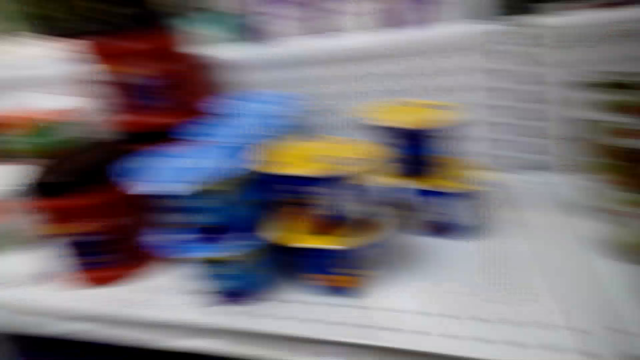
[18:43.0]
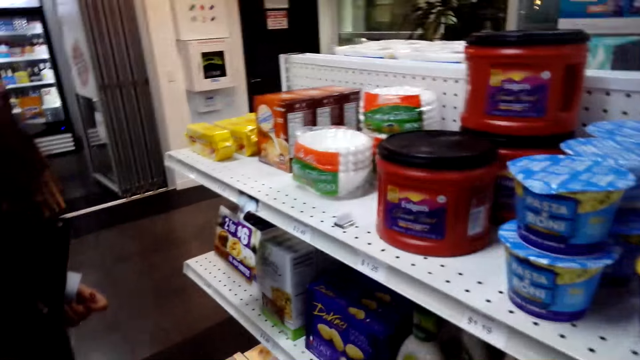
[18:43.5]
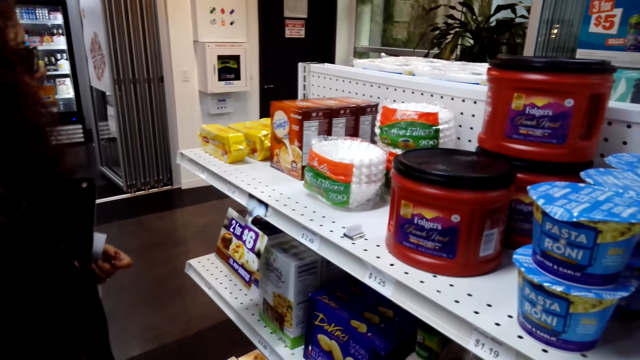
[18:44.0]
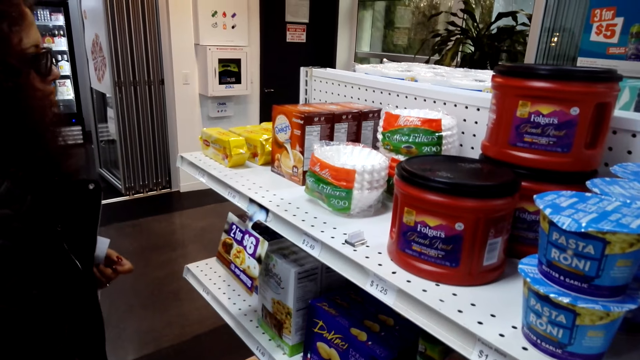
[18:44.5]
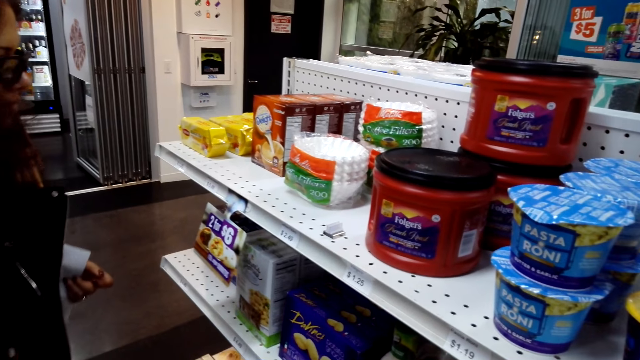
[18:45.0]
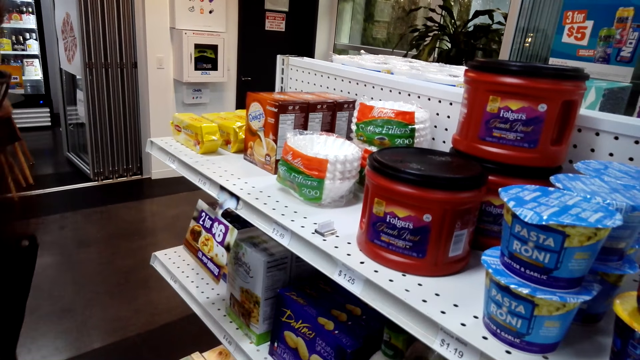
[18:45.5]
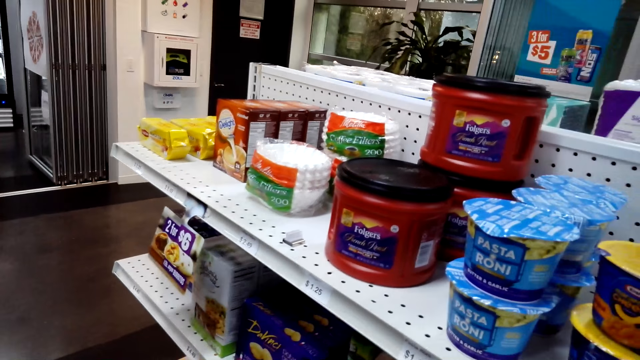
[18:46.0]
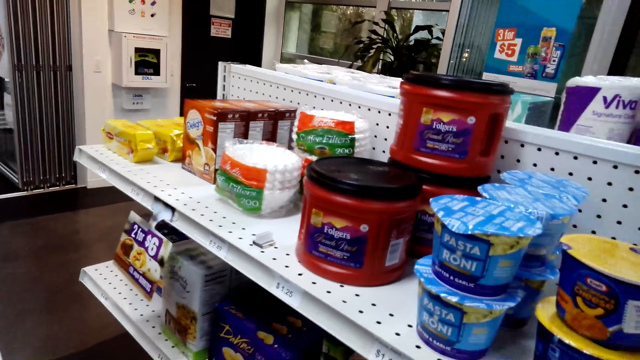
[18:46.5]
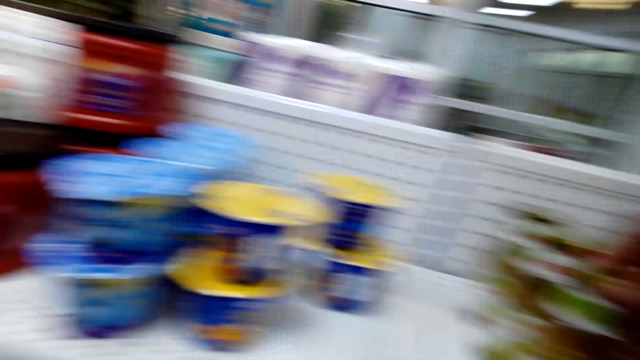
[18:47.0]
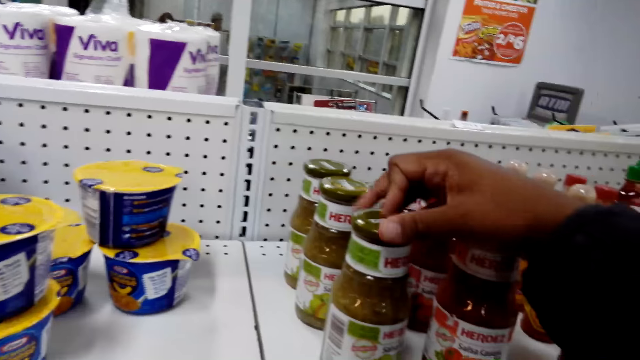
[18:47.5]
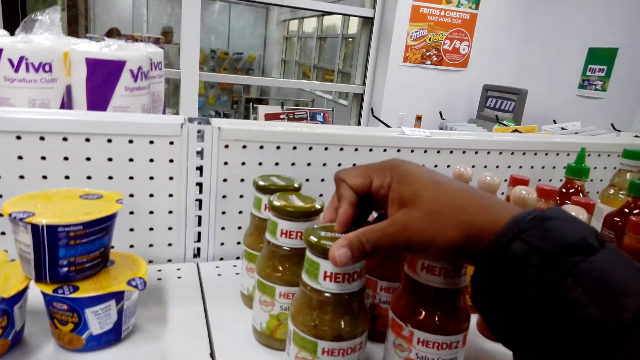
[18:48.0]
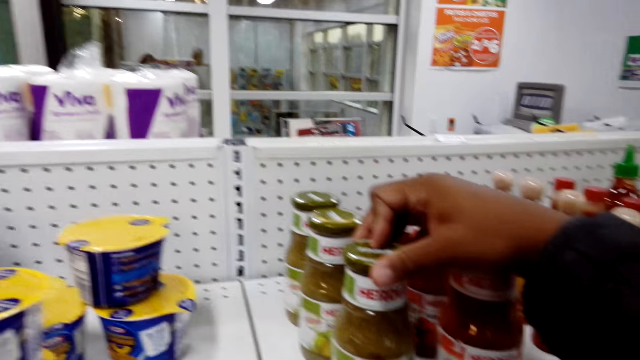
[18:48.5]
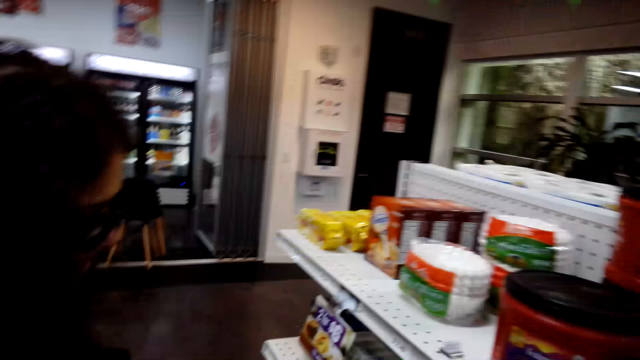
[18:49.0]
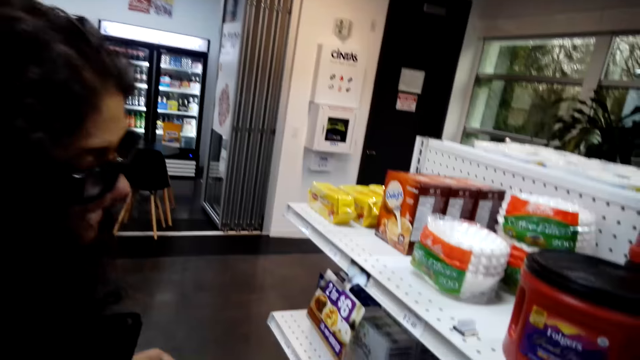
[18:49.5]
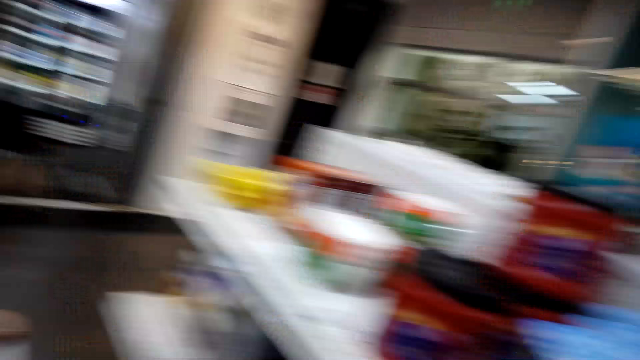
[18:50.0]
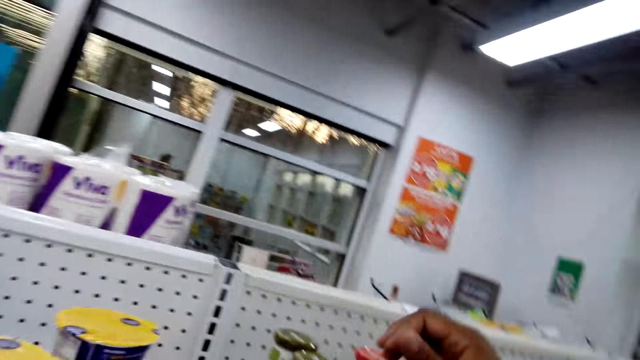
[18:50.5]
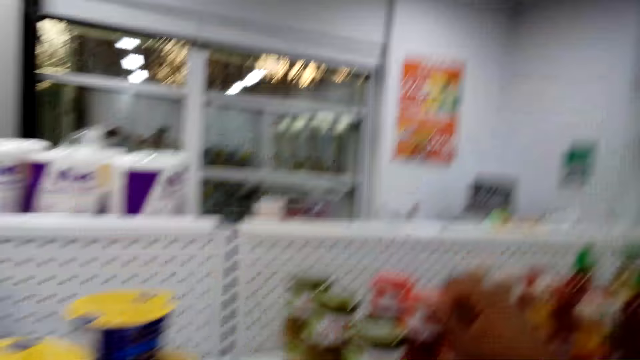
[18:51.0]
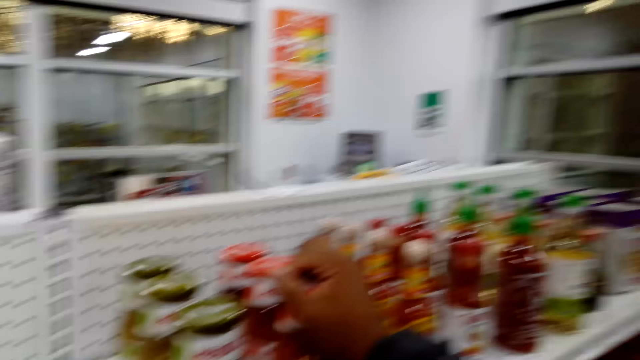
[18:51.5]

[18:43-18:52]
The camera wearer looks on the left. He converses with a woman. He turns round a bottle on the shelf. He touches the bottle with his right hand. He looks at the woman.

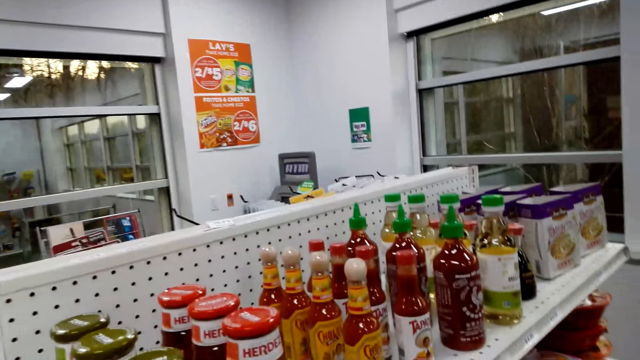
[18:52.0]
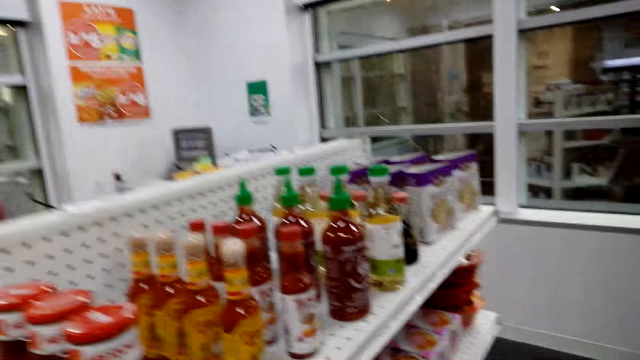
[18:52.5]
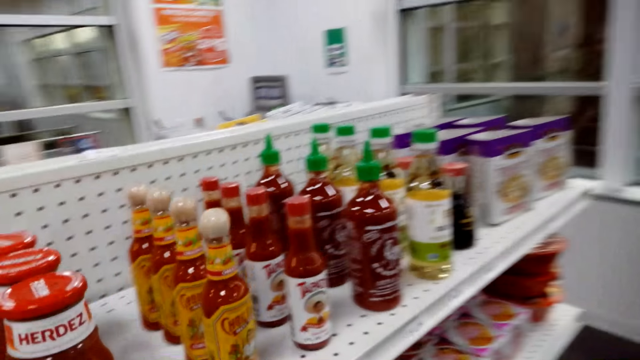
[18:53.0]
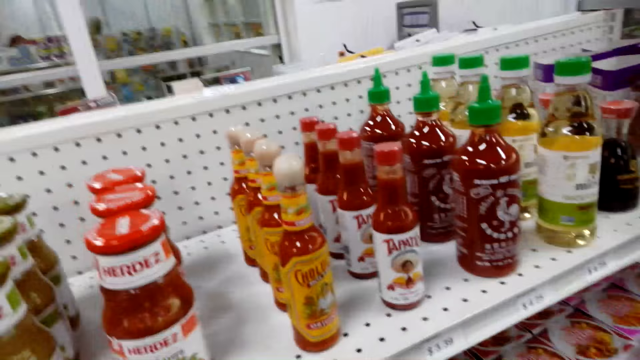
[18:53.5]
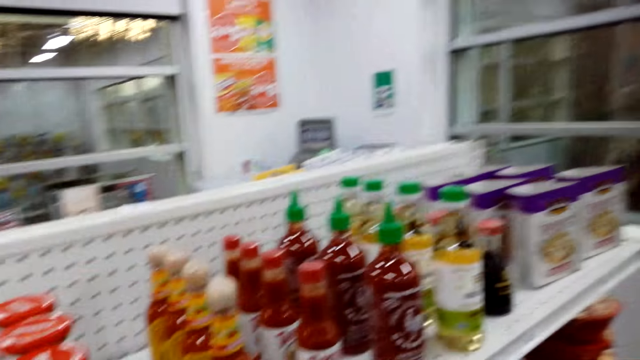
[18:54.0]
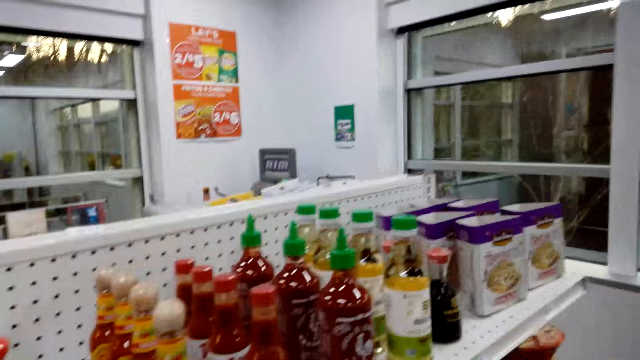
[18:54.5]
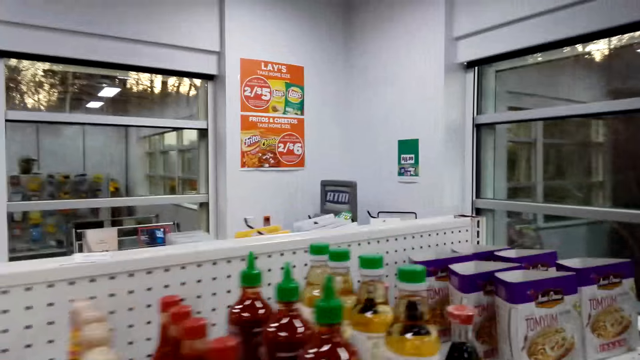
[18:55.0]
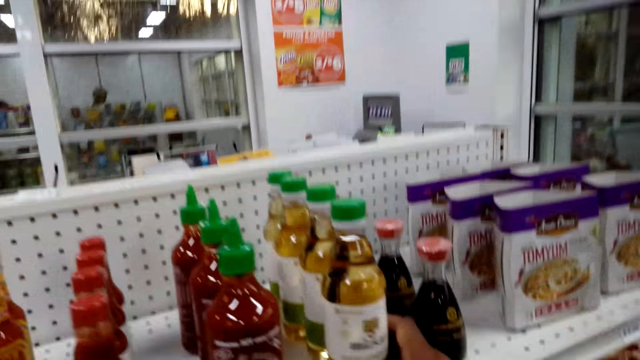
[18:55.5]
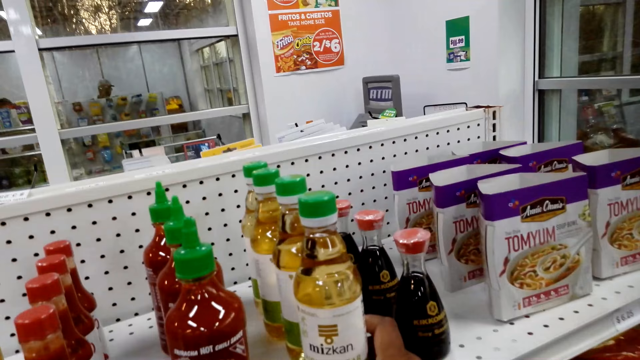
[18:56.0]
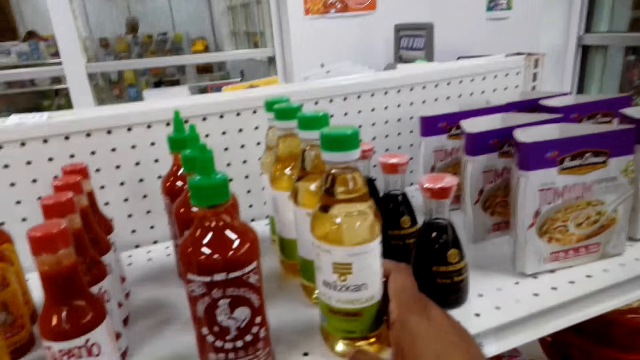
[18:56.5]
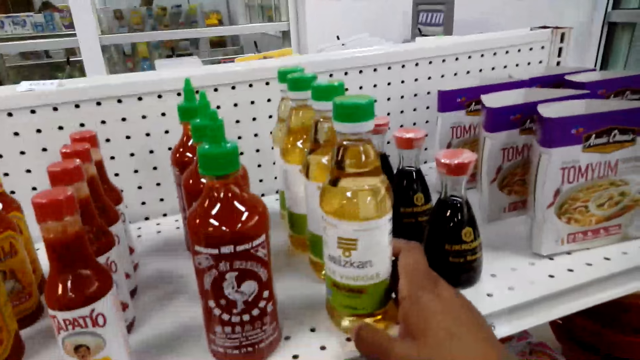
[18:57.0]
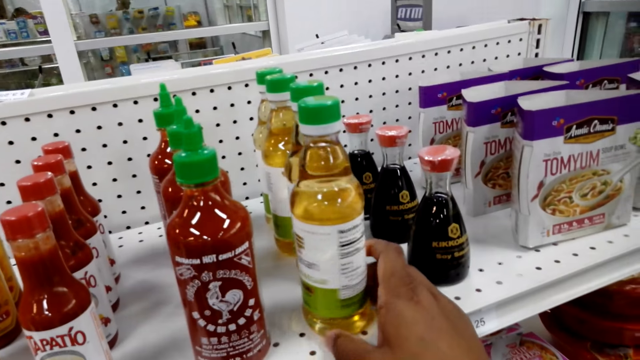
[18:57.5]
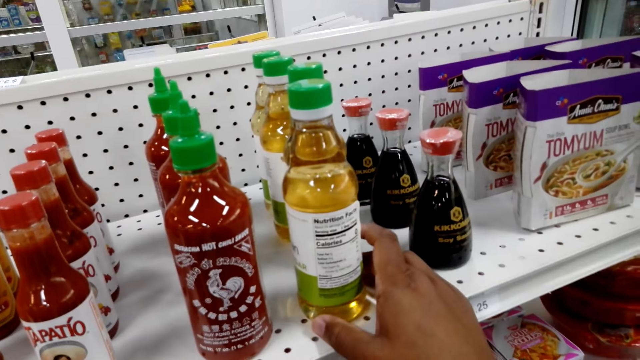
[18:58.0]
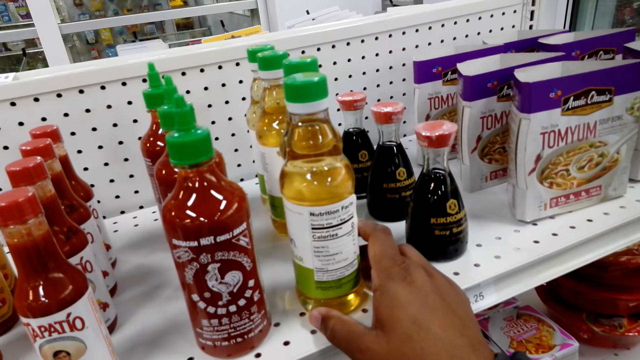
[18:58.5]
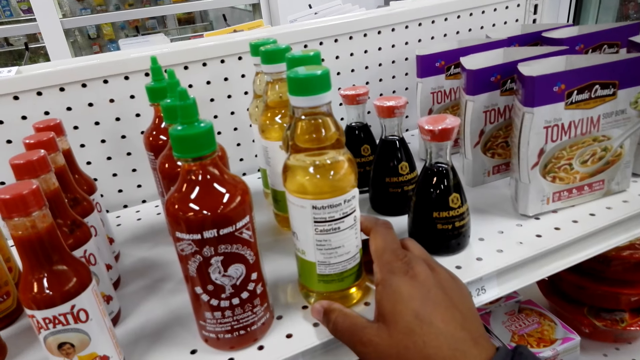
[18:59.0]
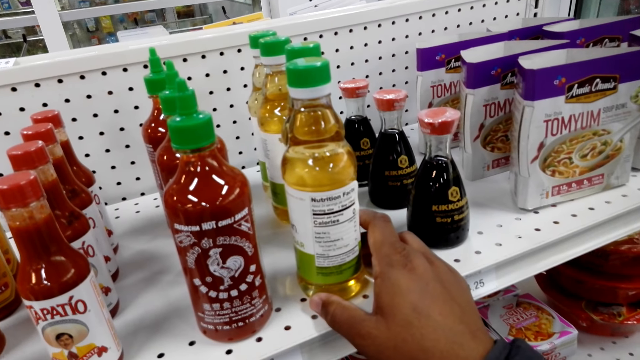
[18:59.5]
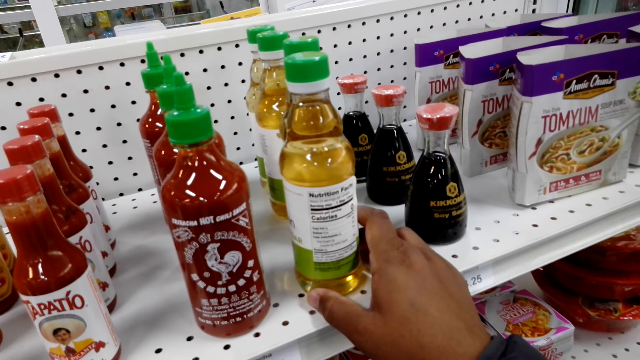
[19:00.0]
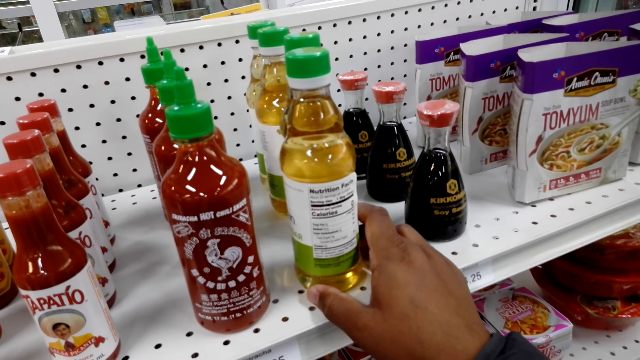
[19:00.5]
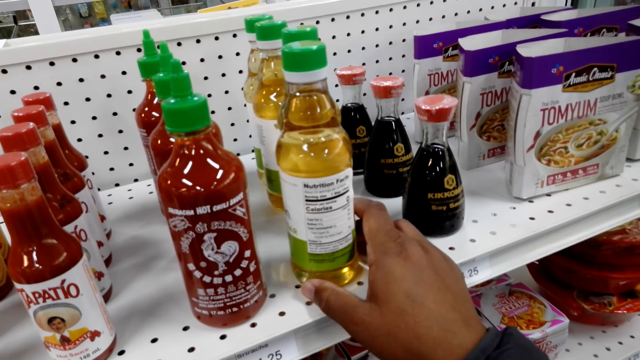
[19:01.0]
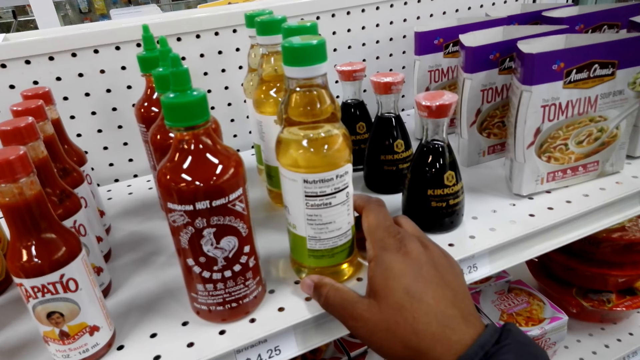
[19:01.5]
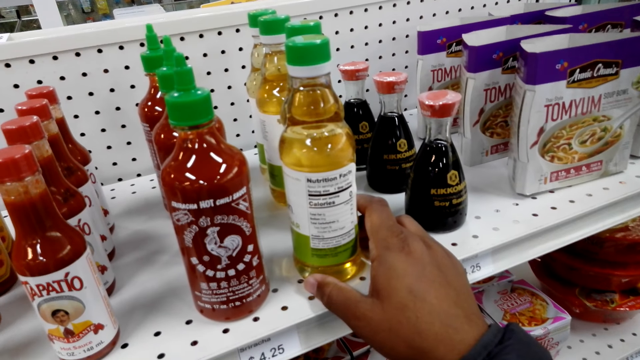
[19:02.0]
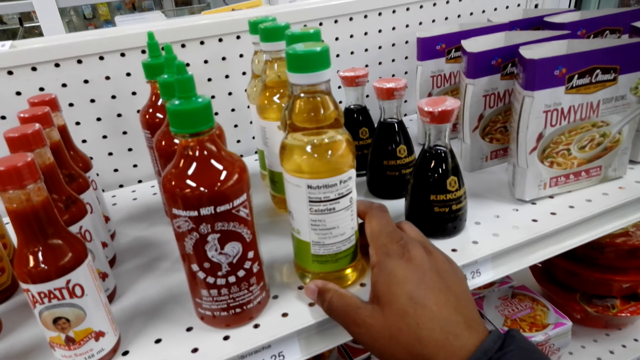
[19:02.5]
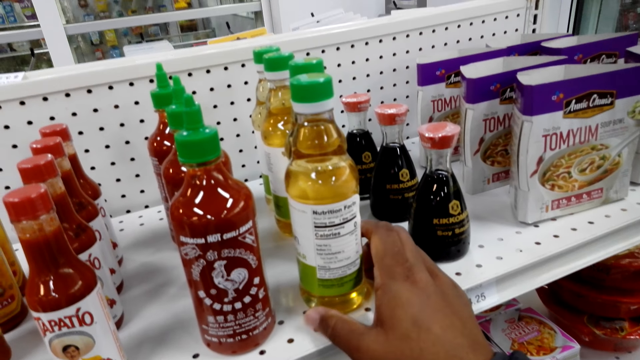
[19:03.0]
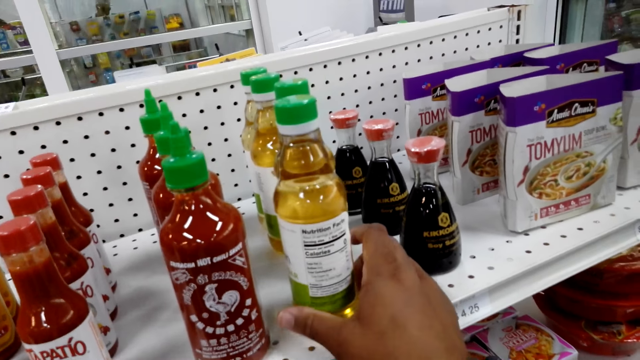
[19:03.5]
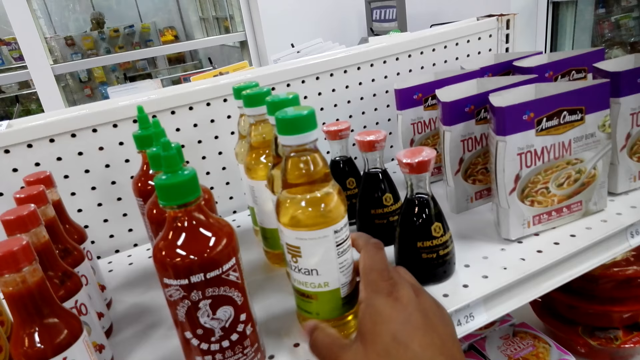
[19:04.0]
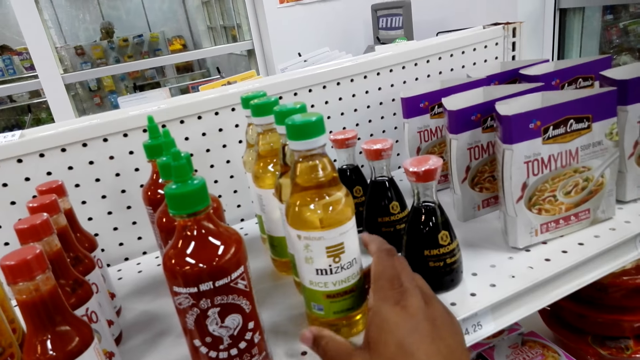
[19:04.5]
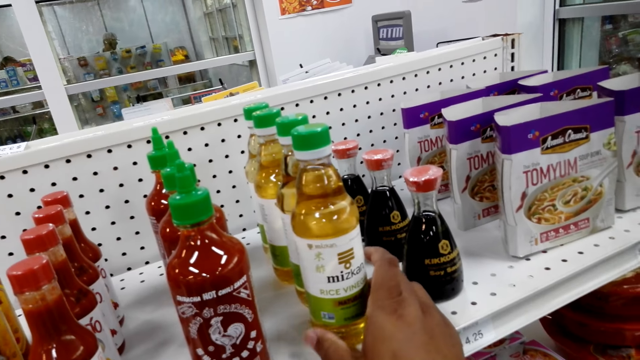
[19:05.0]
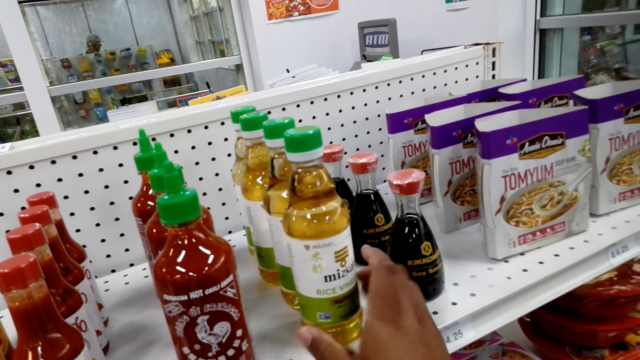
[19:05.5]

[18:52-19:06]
The camera wearer walks around the food display. He rotates the vinegar bottle on the shelf. He touches the bottle with his right hand. He looks on the vinegar bottle. He rotates the vinegar bottle on the shelf. A person converses with the camera wearer.
